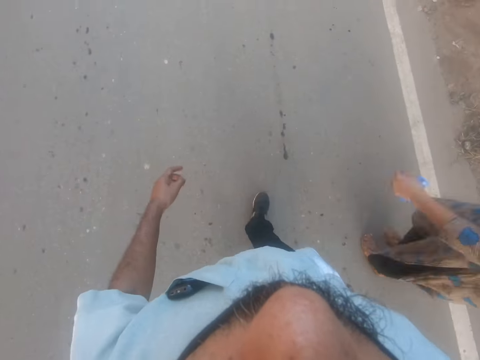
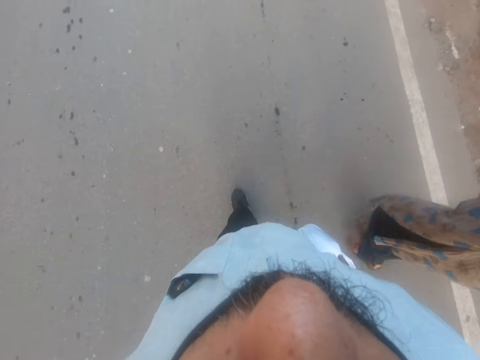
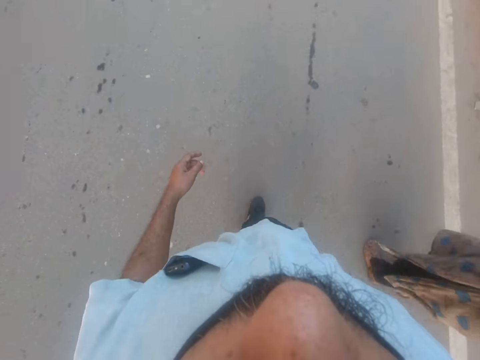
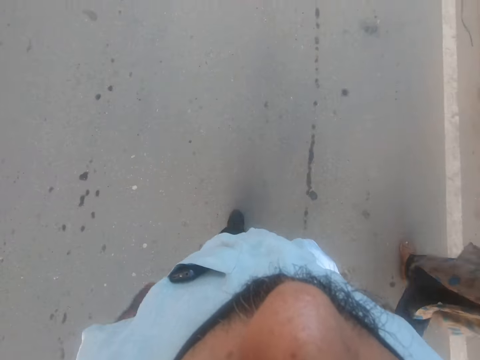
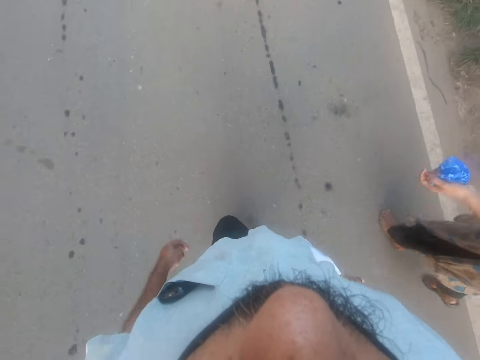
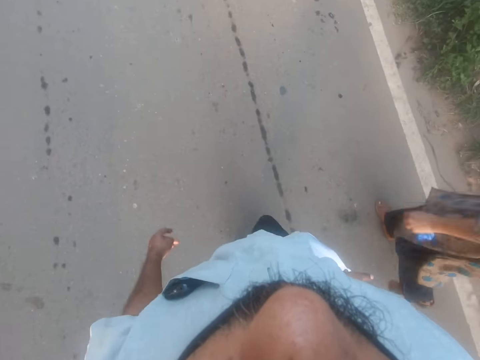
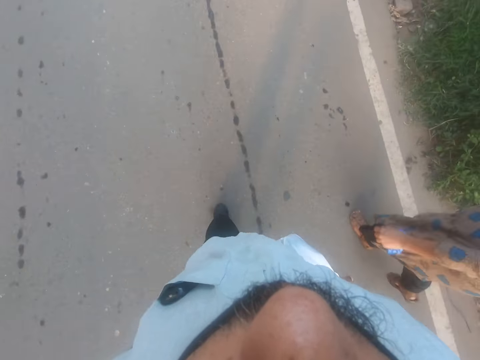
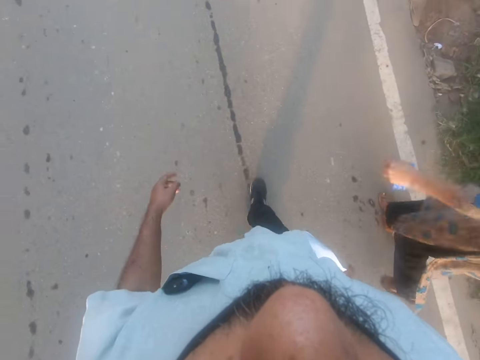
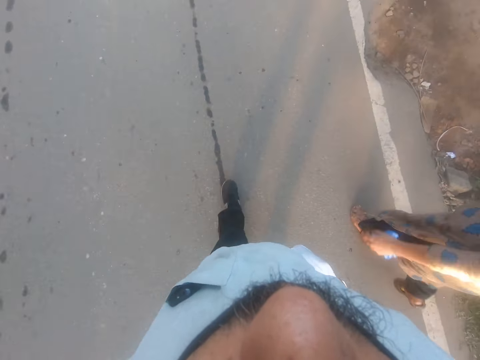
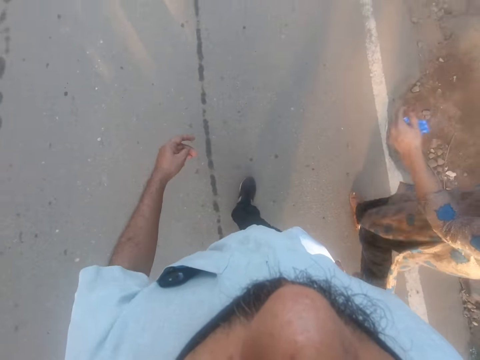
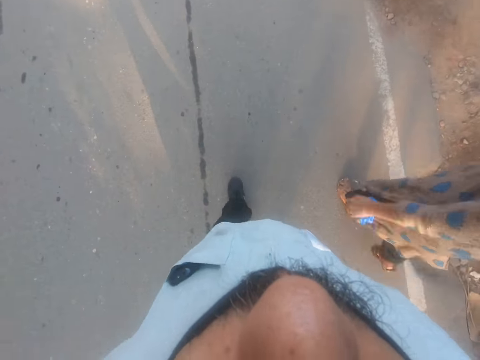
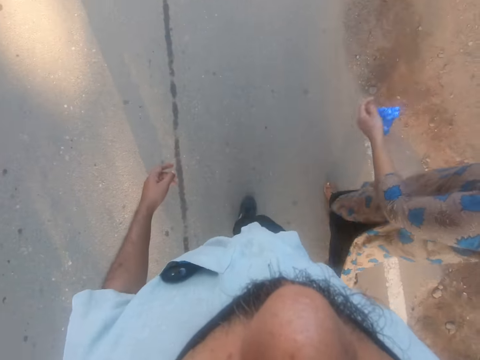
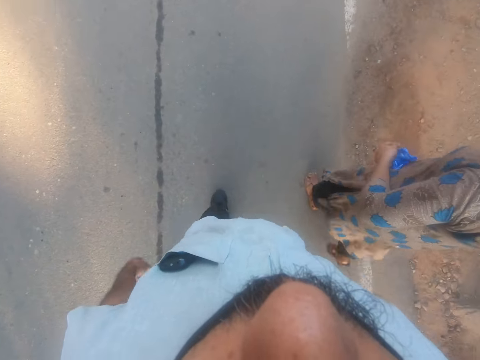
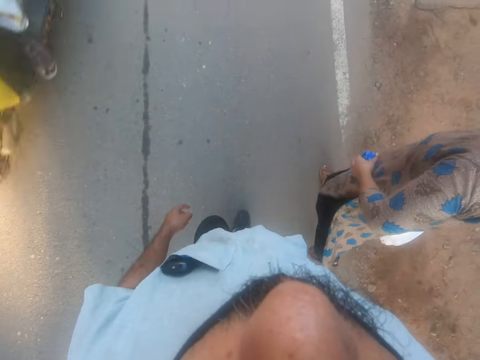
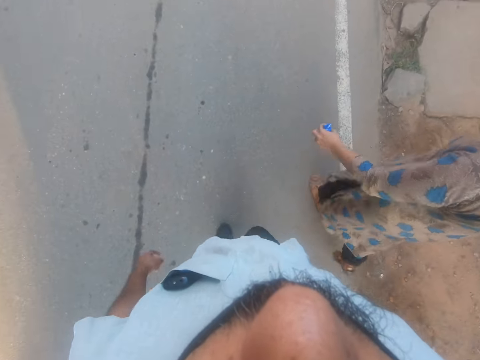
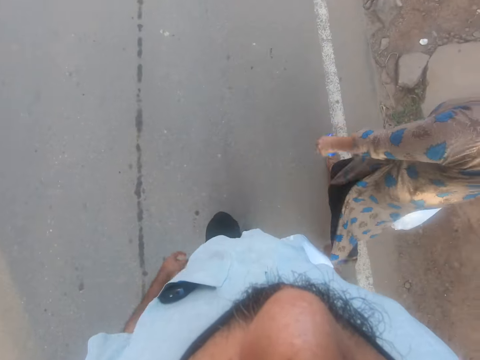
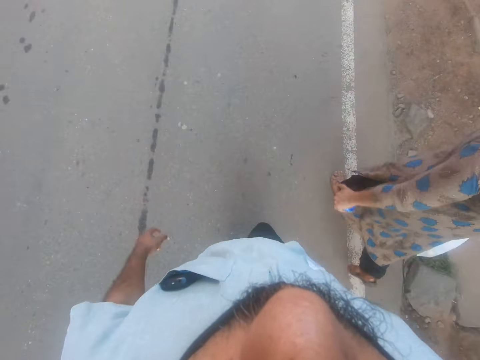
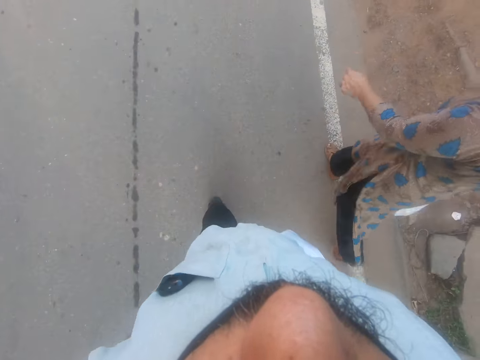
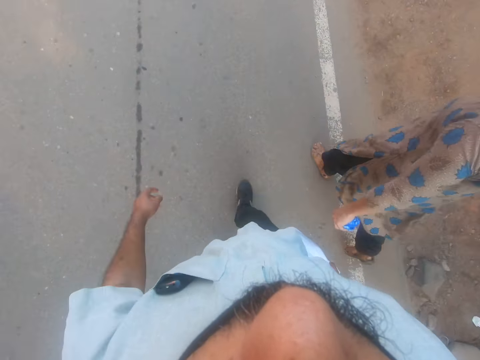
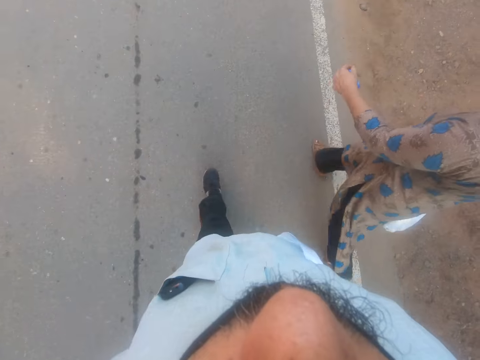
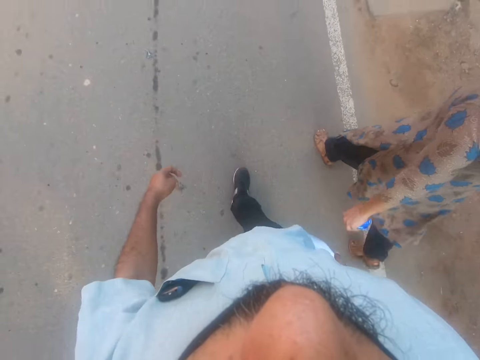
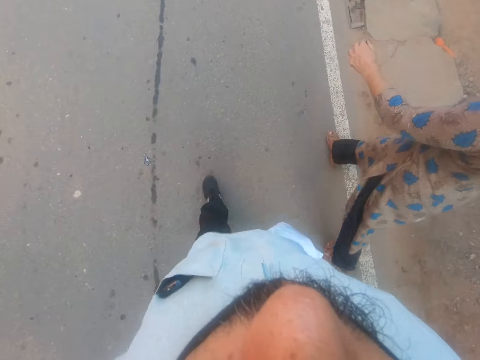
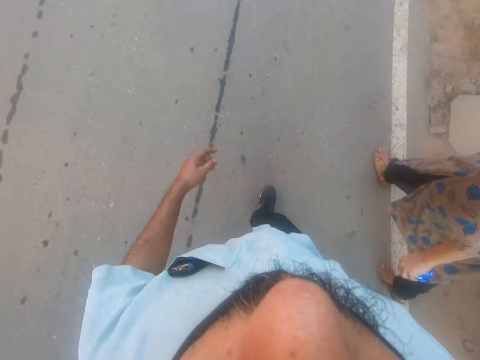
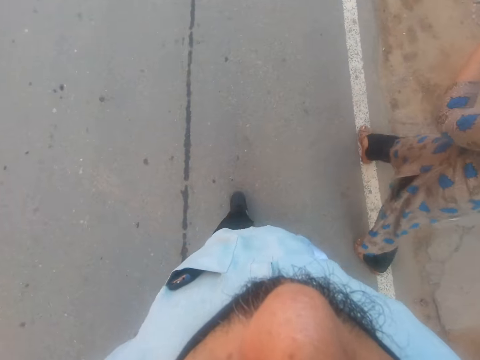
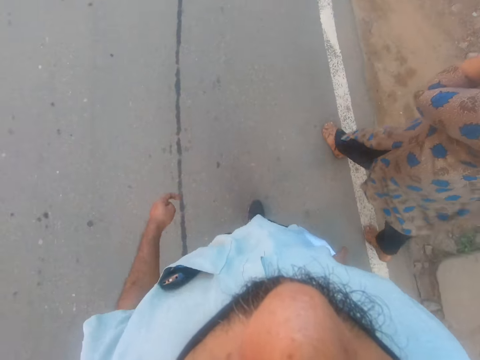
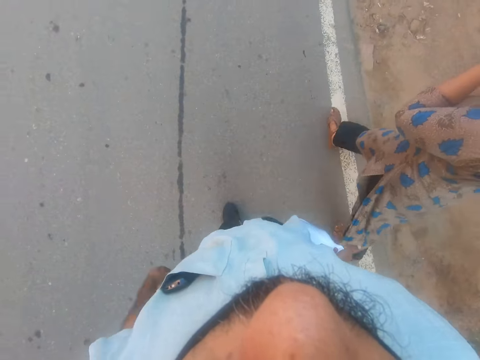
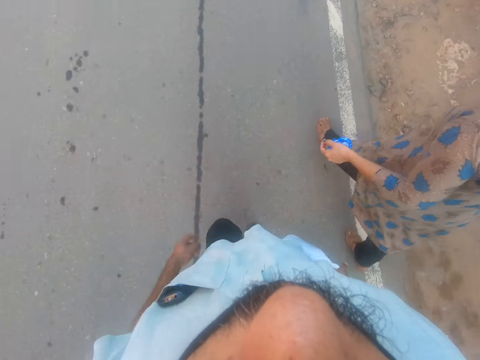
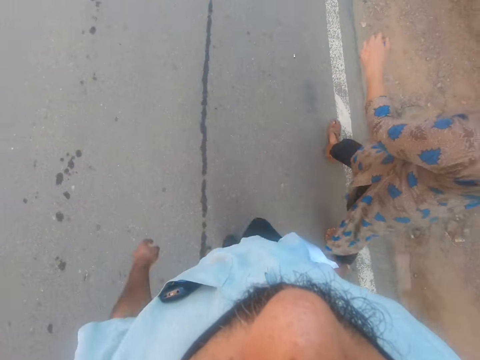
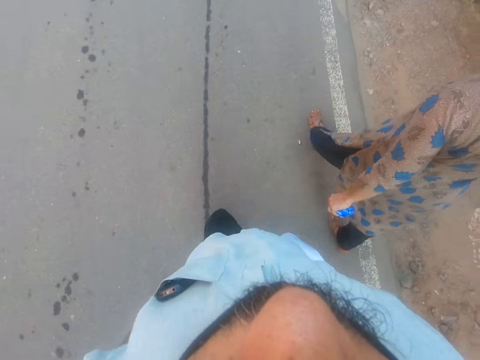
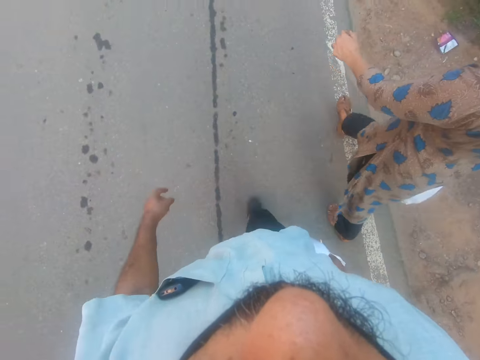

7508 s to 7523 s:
A woman lifts her left hand. The camera wearer walks forward. The woman places something on her waist. The woman walks beside the camera wearer.

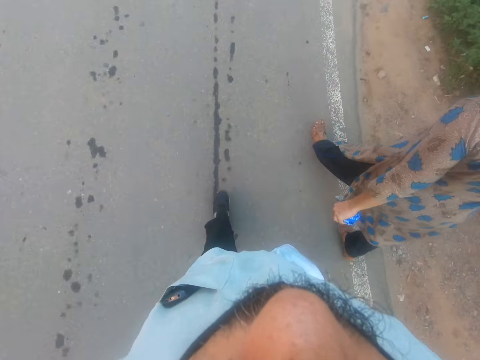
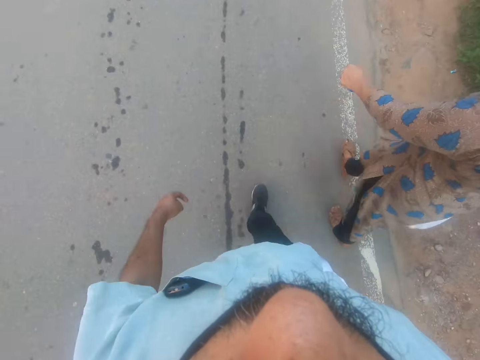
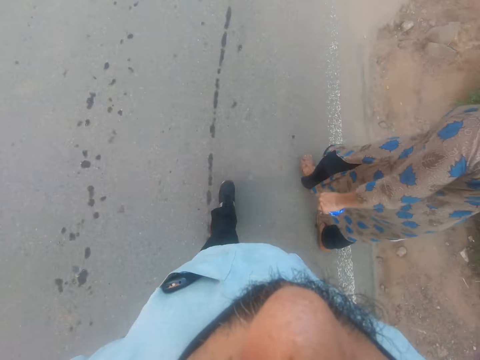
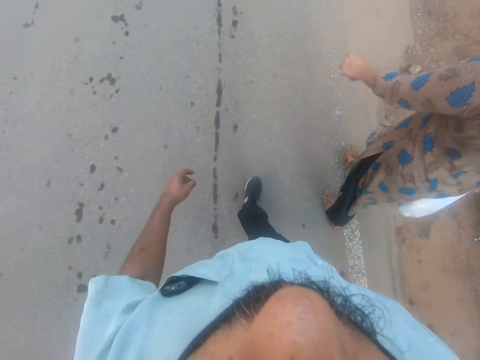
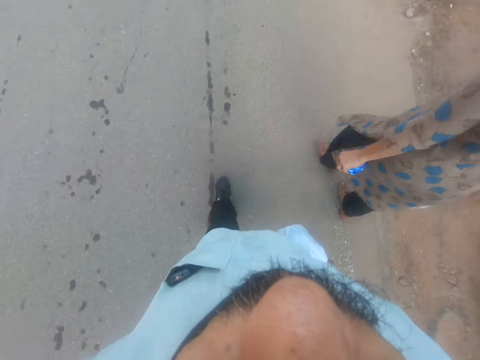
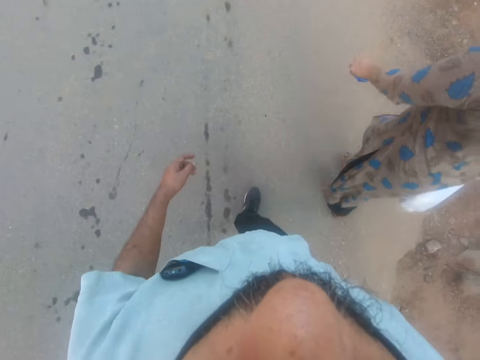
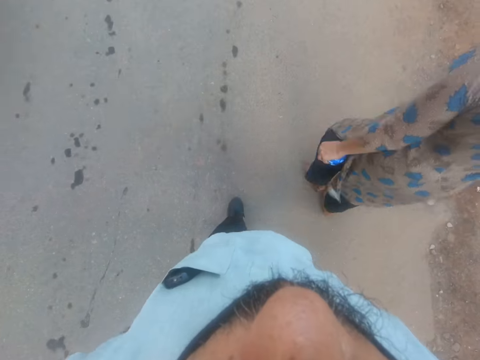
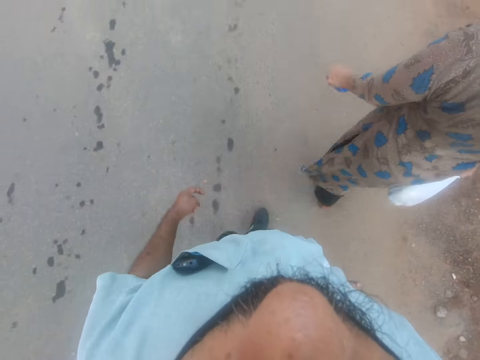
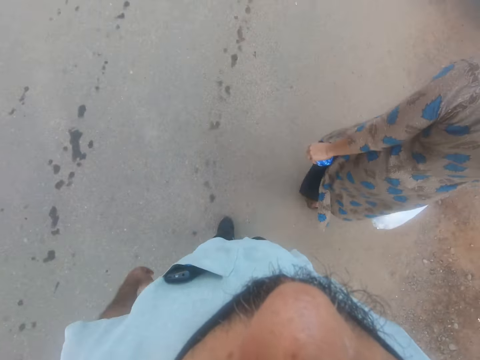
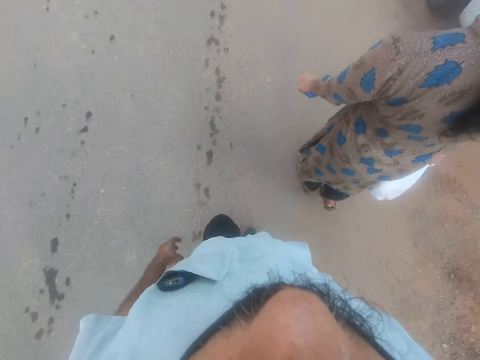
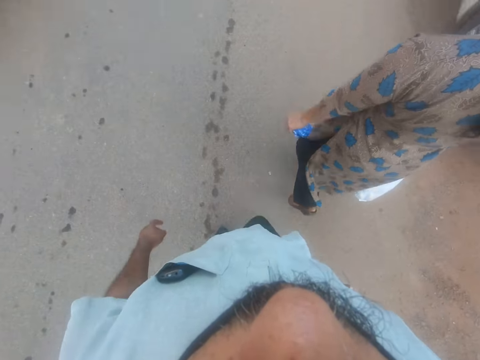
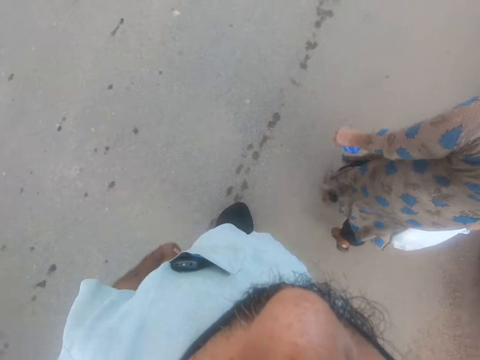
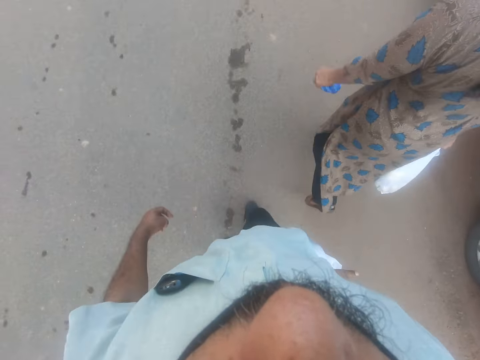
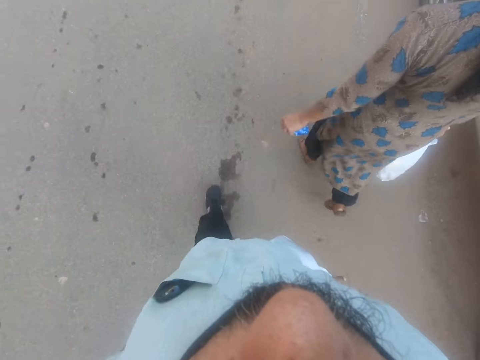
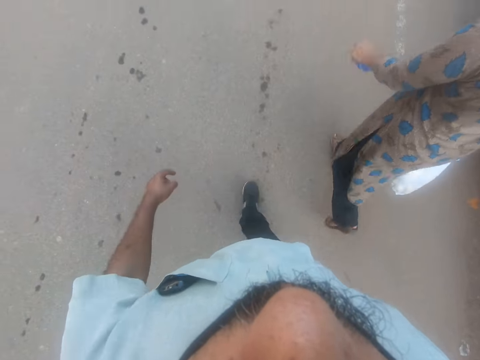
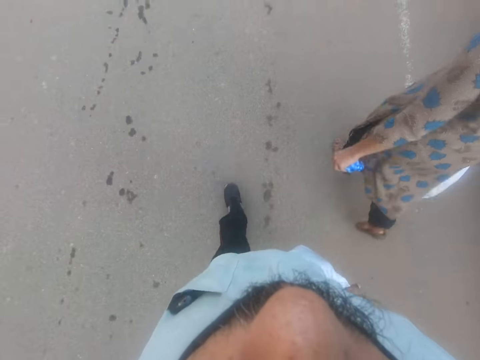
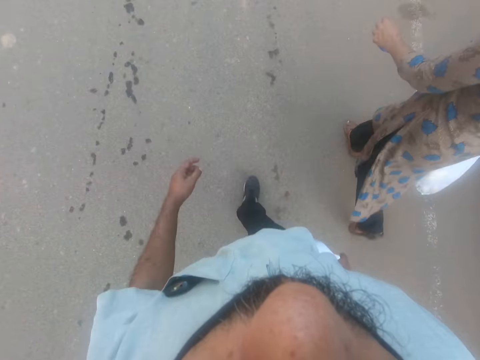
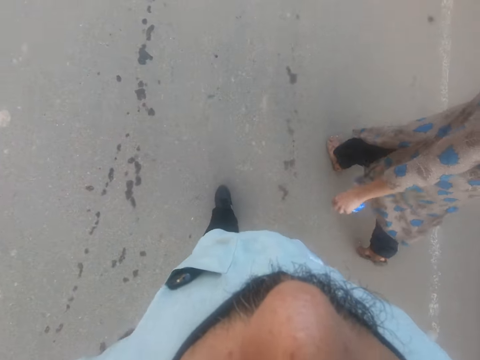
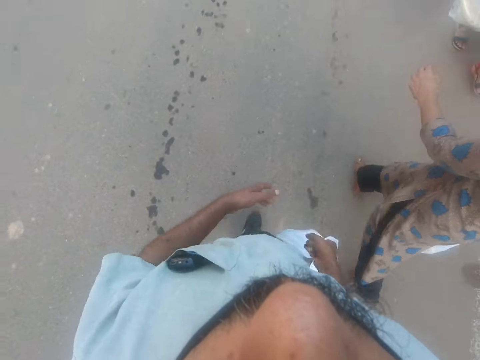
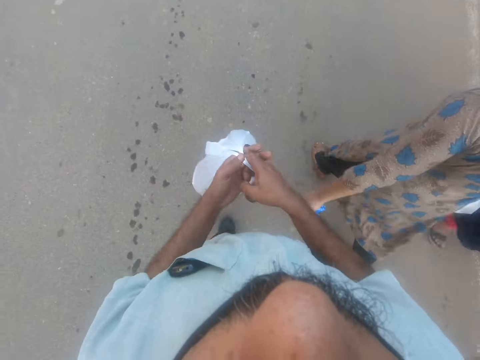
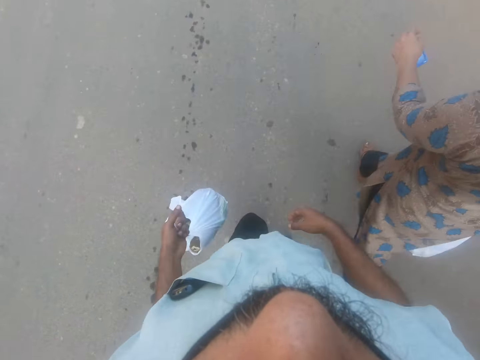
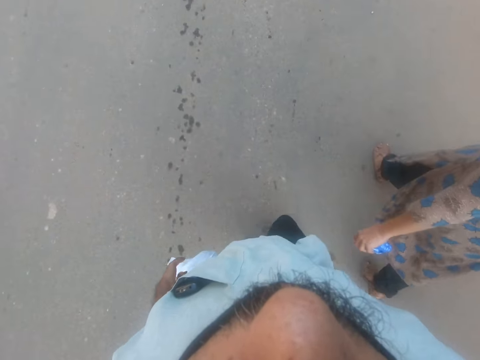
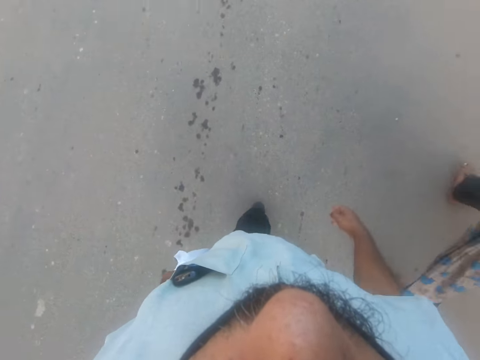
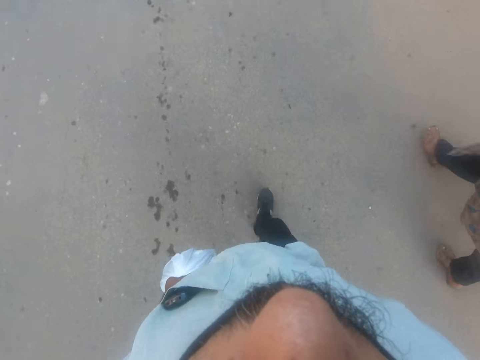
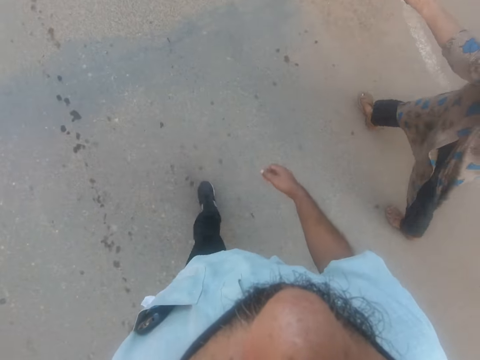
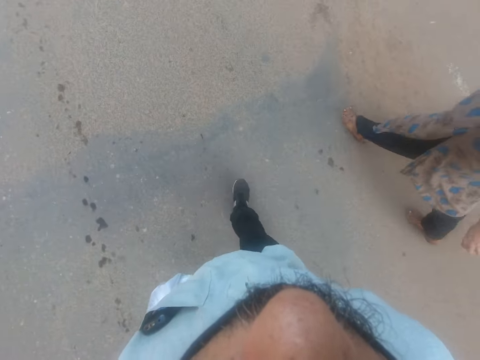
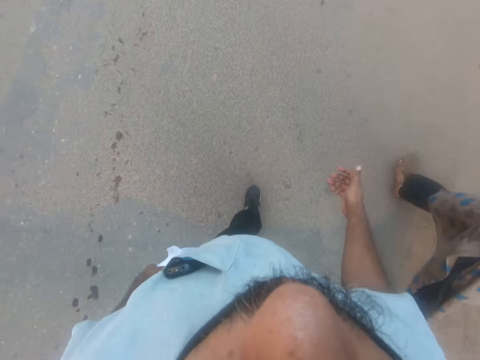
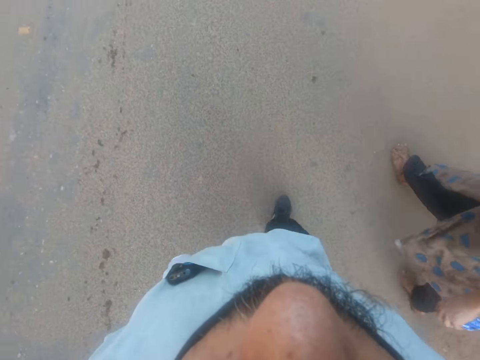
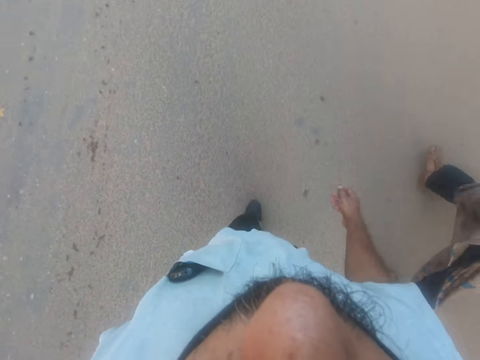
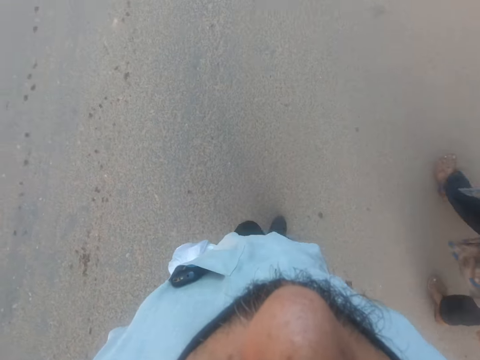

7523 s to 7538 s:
The camera wearer passes the nylon in his right hand to his left hand while walking. He walks forward.
